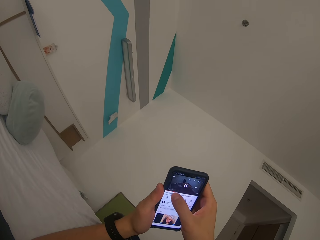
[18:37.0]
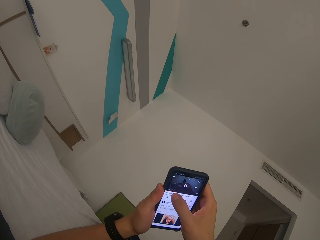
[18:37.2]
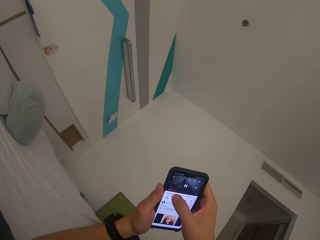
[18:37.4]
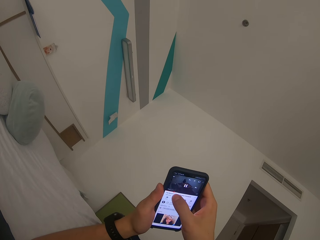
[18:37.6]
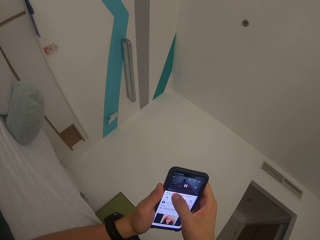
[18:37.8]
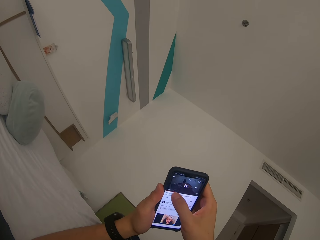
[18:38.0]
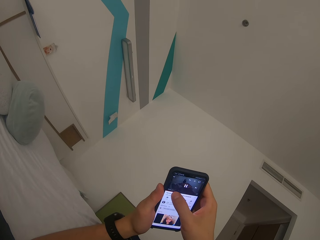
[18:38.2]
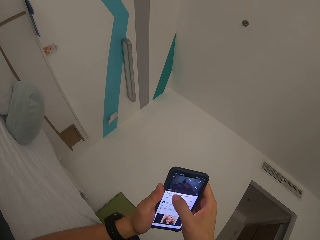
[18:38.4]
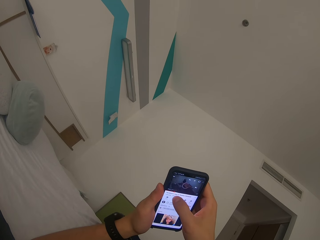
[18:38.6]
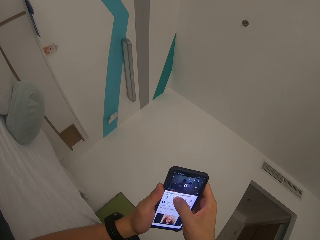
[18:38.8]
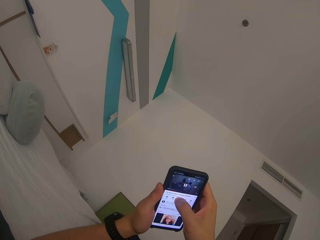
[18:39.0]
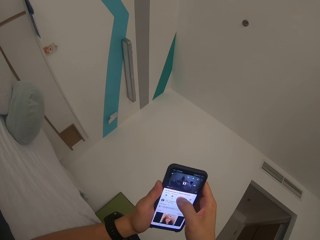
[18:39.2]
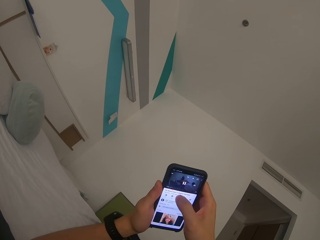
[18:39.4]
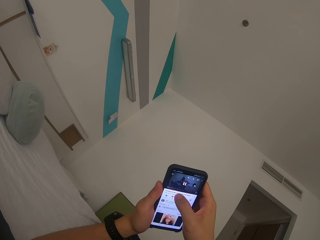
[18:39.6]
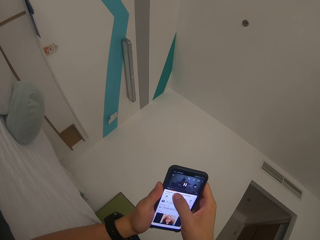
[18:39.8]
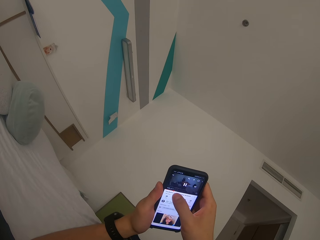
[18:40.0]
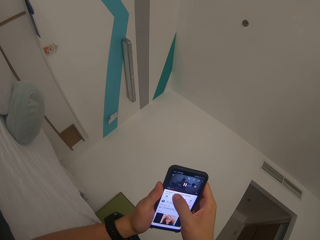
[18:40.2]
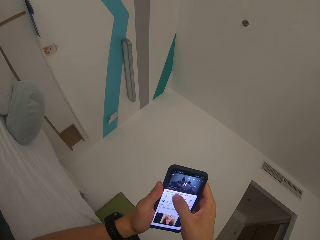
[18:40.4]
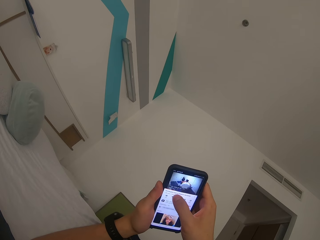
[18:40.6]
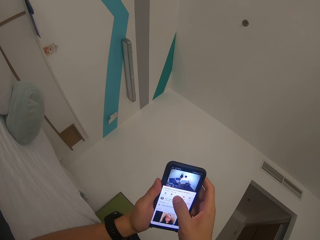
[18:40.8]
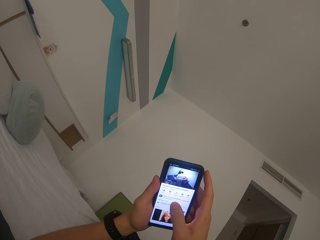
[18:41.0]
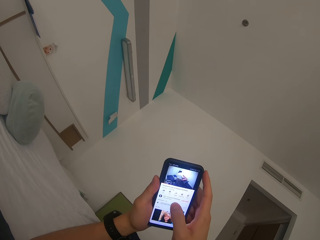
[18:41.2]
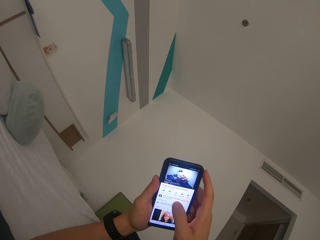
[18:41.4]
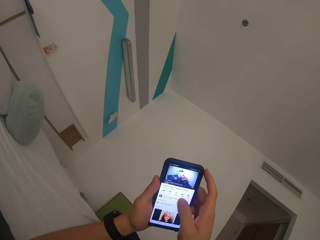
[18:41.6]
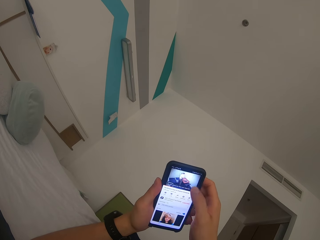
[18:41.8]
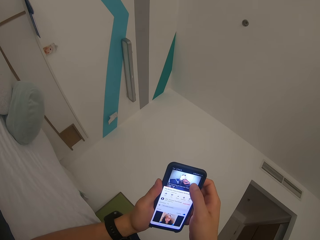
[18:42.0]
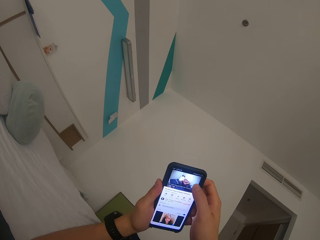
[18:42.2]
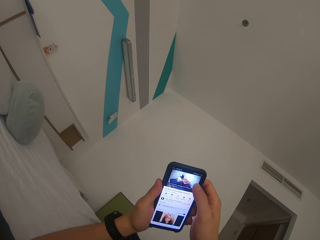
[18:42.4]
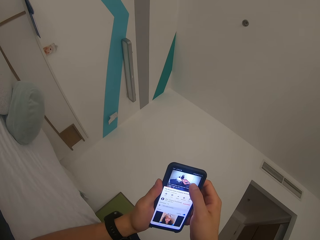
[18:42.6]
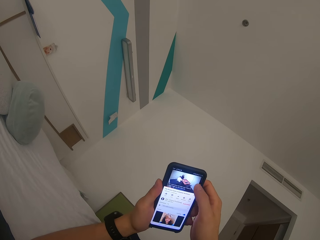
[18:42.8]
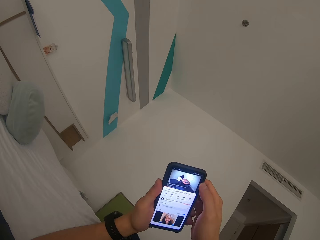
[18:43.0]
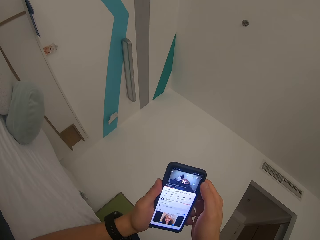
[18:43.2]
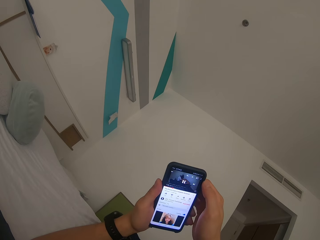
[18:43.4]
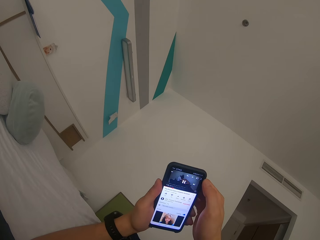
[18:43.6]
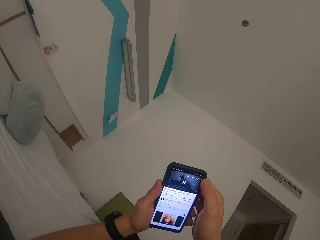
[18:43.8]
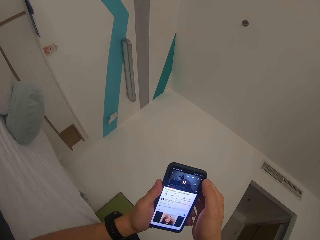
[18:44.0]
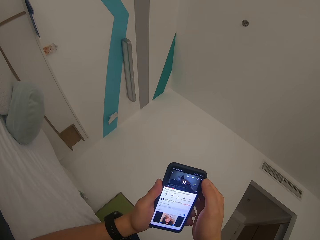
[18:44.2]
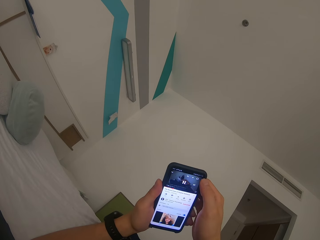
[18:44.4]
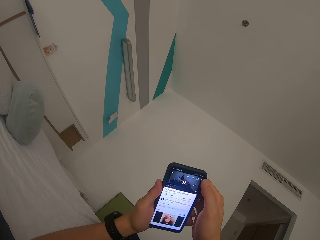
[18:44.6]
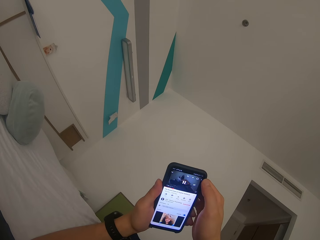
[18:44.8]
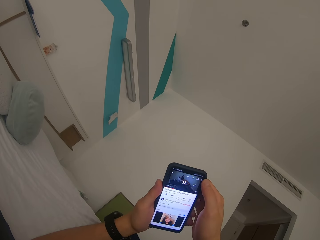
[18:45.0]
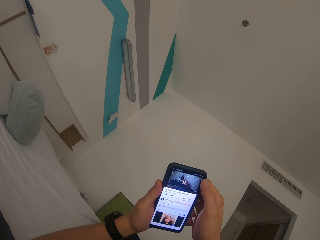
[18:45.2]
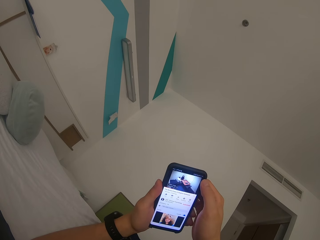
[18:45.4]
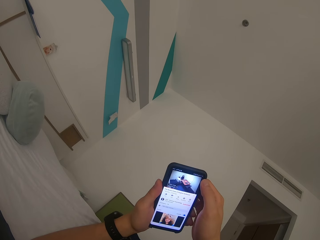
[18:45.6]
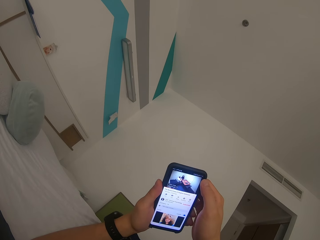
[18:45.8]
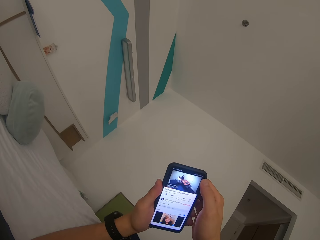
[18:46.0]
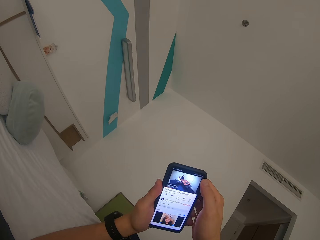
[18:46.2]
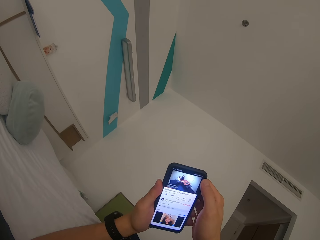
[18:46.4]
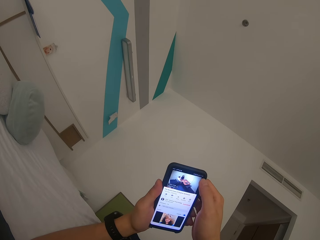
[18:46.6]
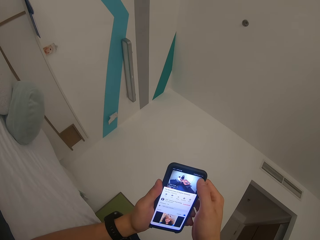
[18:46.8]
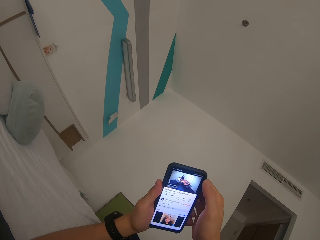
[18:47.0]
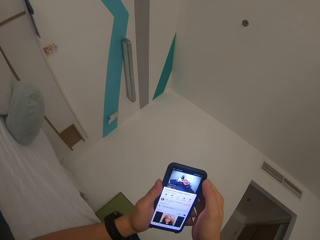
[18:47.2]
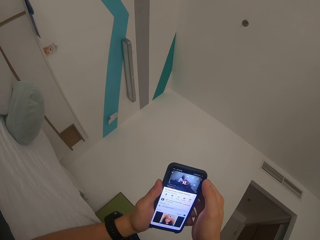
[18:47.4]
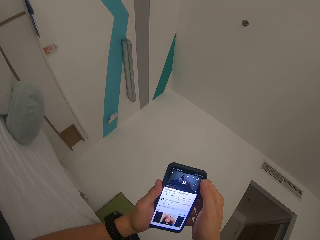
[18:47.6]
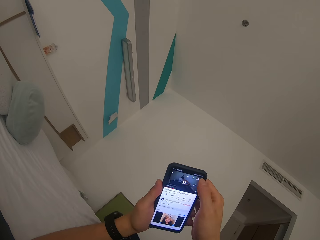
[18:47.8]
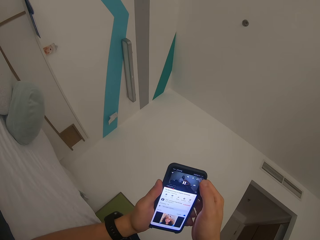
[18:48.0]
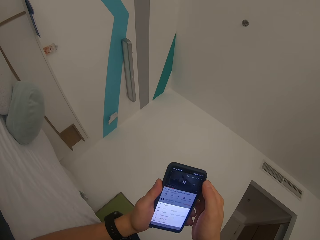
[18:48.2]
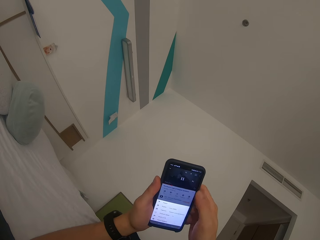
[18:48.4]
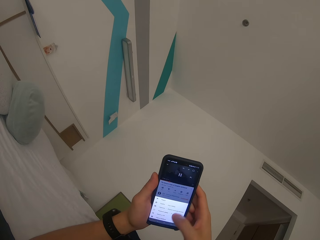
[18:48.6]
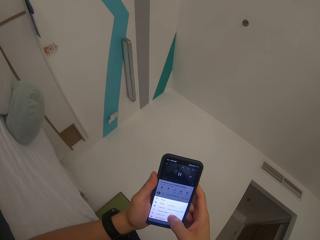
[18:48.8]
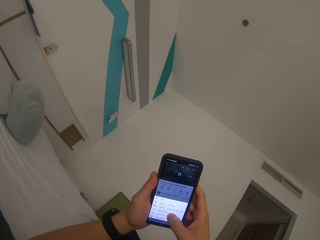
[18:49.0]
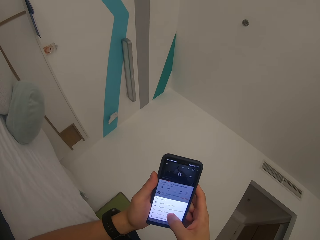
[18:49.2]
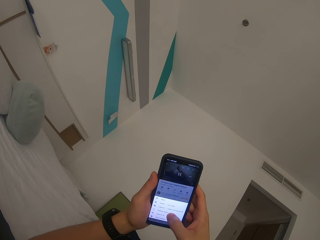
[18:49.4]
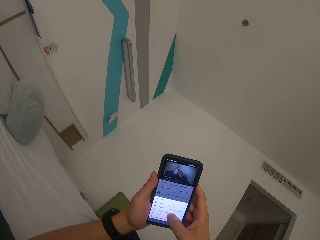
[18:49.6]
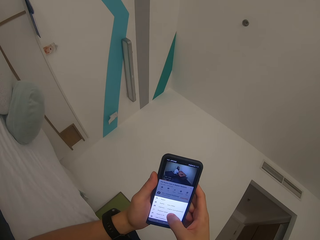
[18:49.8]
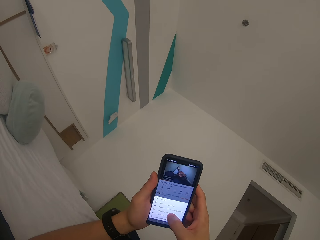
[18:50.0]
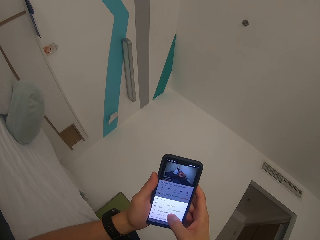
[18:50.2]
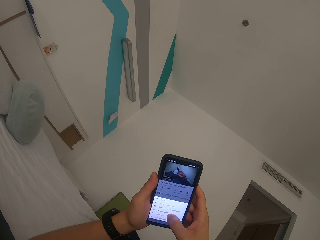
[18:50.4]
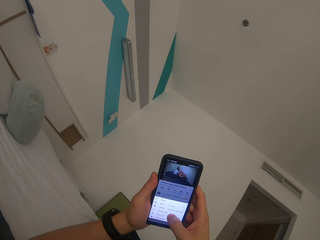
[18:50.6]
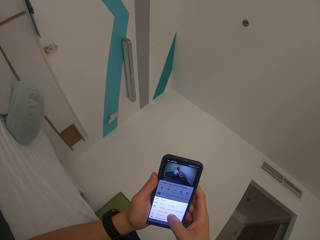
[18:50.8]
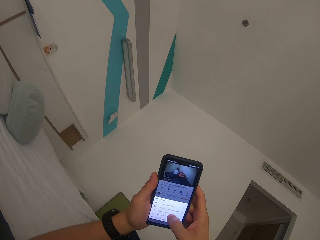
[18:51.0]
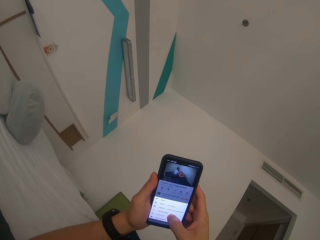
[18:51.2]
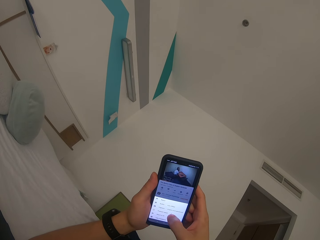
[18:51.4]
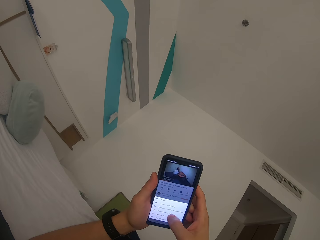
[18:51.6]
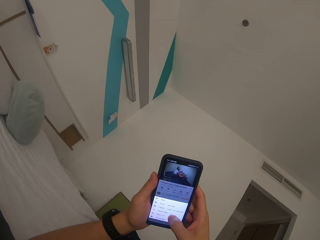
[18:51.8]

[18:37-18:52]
The camera wearer watches a movie. They operate the phone.

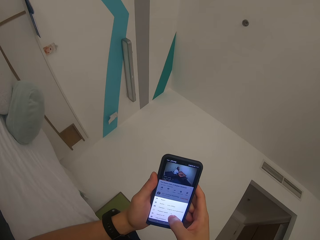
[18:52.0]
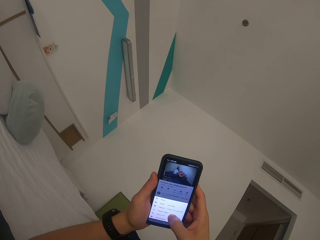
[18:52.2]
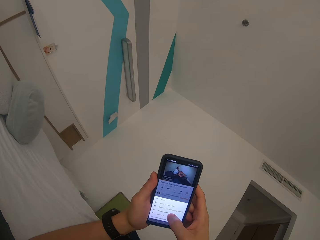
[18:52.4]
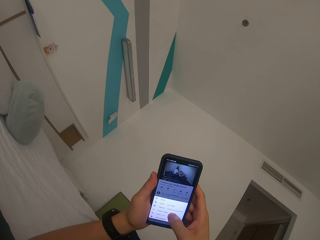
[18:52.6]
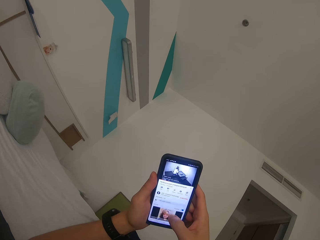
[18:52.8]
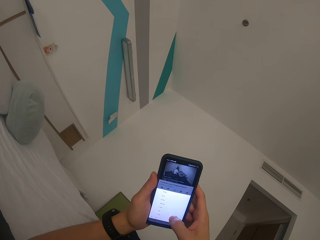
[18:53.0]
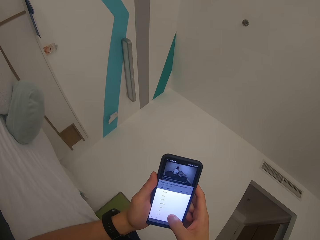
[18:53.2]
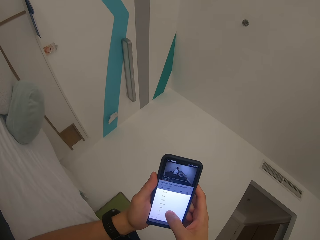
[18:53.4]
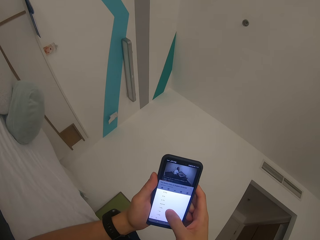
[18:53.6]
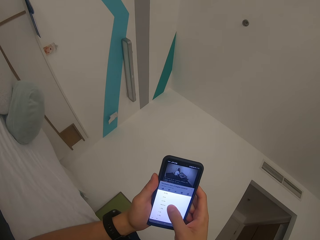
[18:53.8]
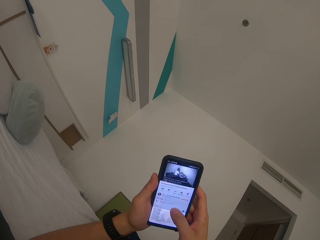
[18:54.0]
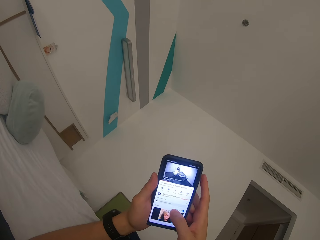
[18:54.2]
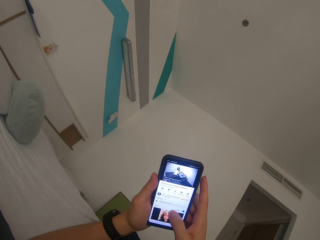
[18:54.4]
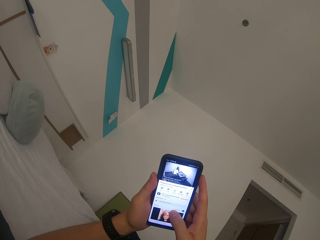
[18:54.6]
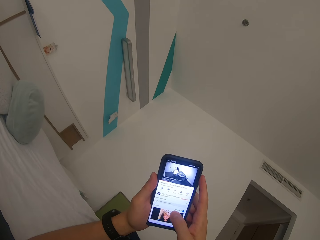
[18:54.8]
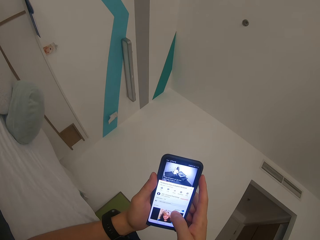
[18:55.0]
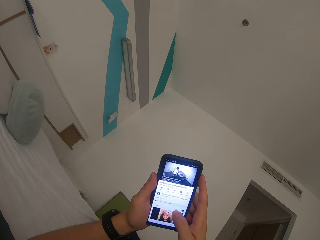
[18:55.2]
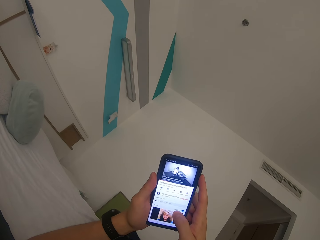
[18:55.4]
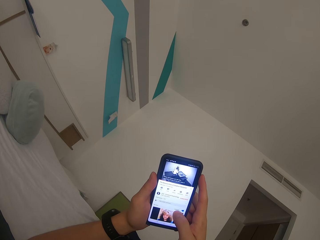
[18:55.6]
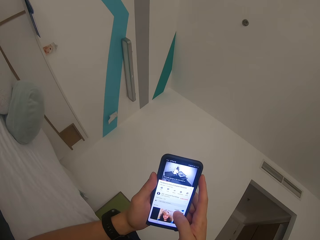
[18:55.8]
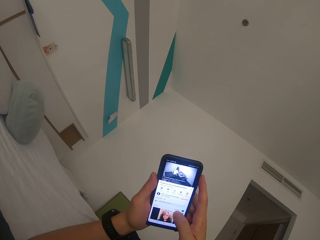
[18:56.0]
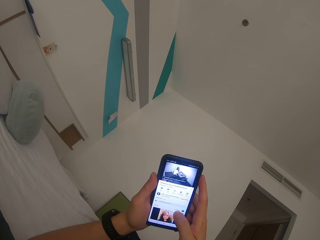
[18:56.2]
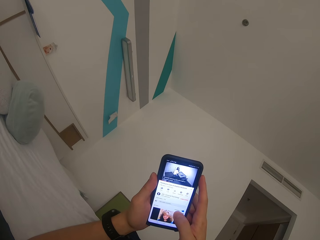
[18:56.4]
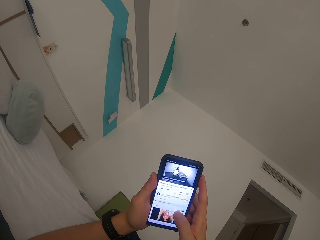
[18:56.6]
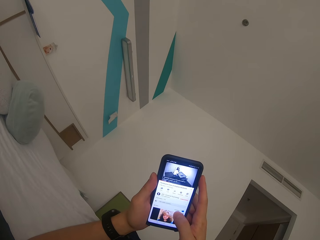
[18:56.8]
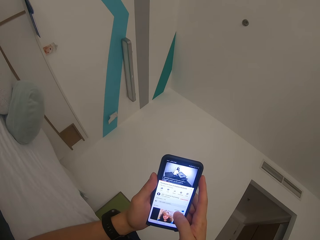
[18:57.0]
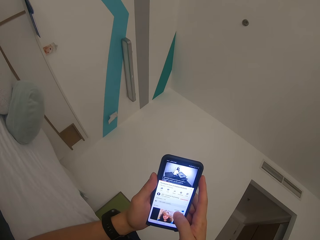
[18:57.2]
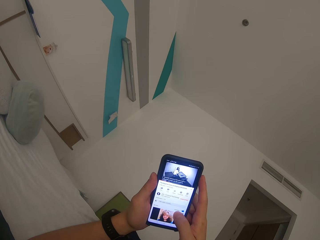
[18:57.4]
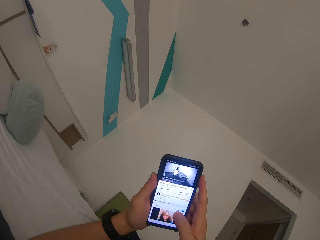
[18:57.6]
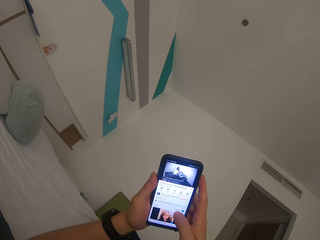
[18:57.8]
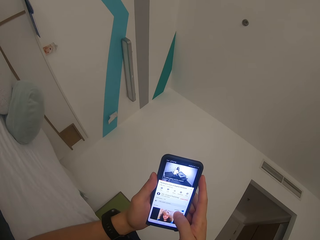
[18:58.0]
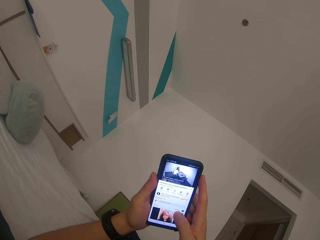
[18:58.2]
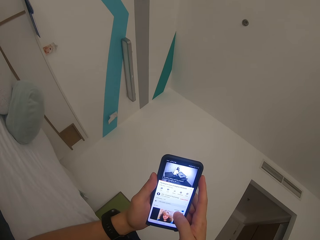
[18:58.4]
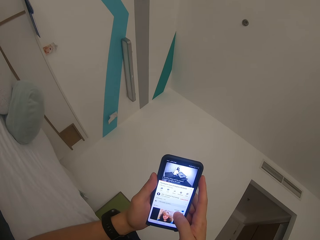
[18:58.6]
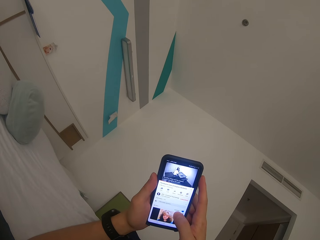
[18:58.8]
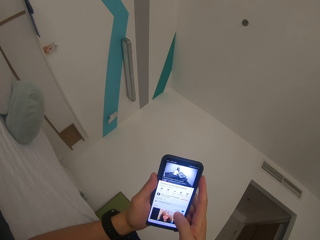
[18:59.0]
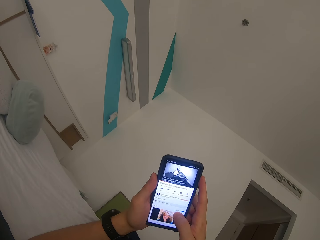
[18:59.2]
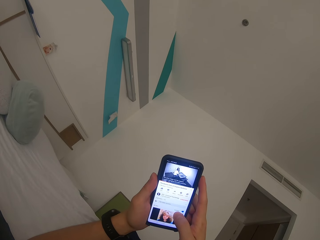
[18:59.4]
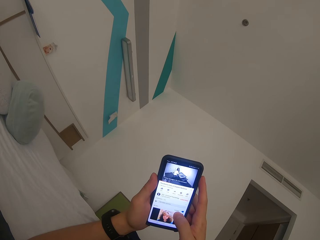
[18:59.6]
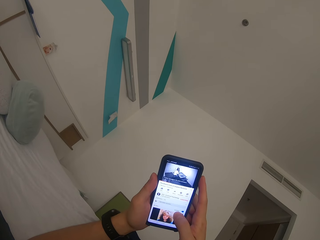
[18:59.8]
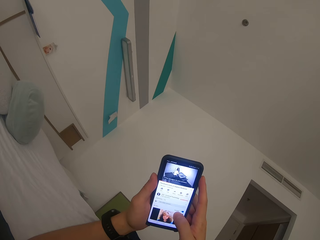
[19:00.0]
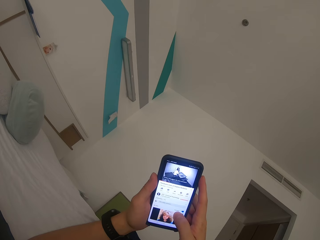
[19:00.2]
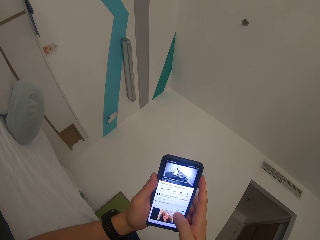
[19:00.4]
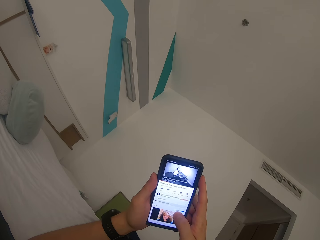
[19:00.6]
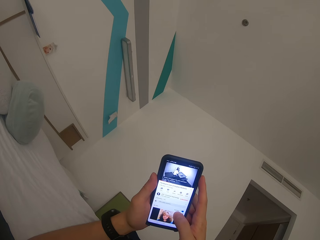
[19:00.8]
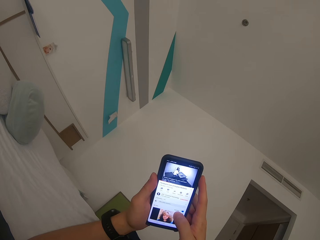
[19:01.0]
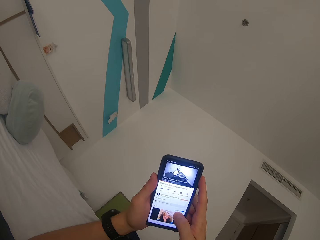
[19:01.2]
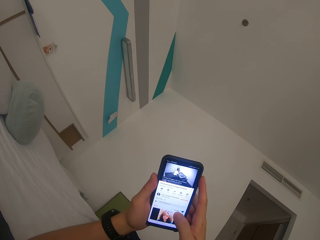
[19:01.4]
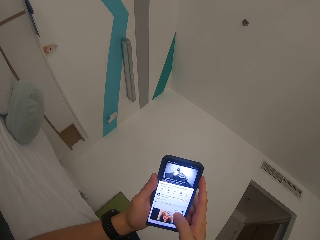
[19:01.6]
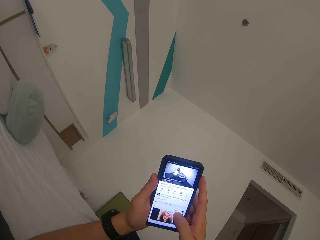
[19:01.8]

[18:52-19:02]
The camera wearer watches a video on the mobile phone.
